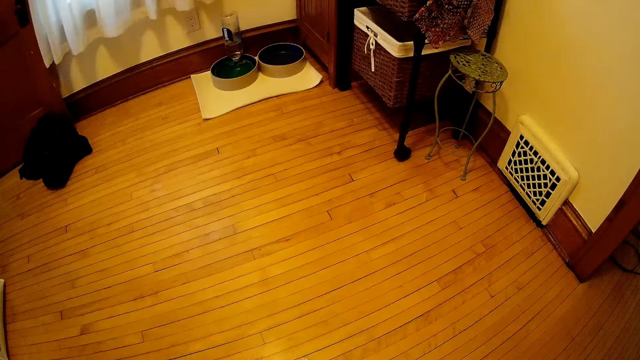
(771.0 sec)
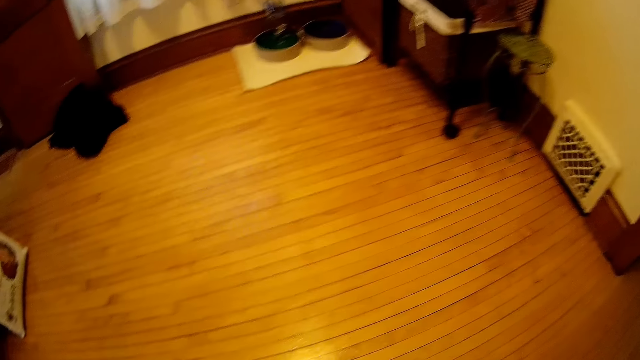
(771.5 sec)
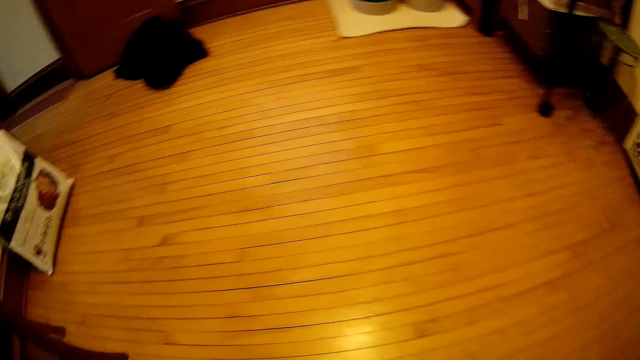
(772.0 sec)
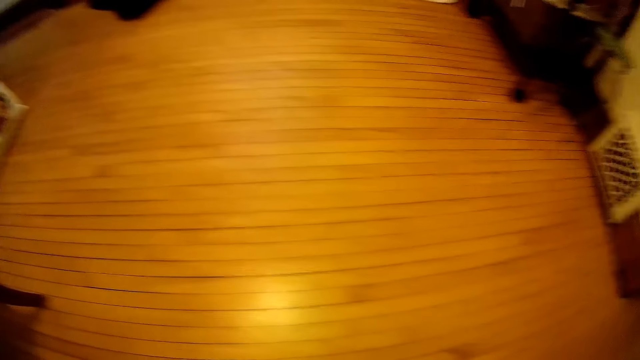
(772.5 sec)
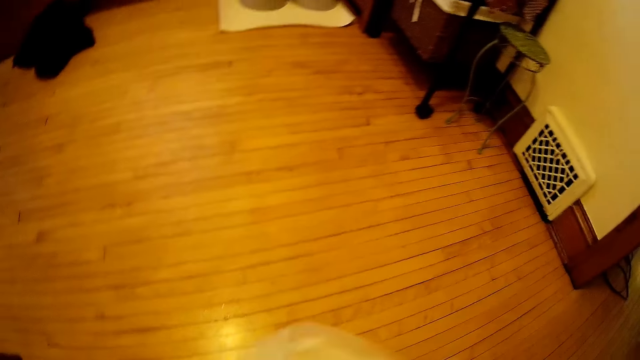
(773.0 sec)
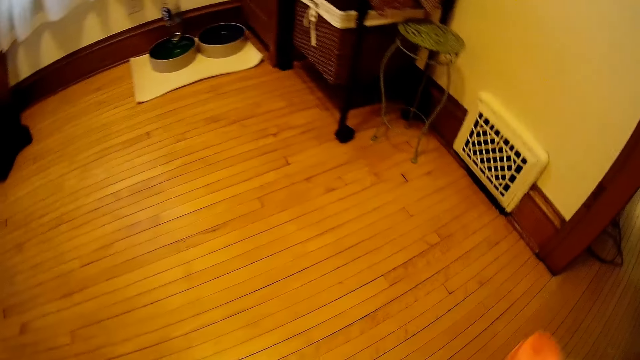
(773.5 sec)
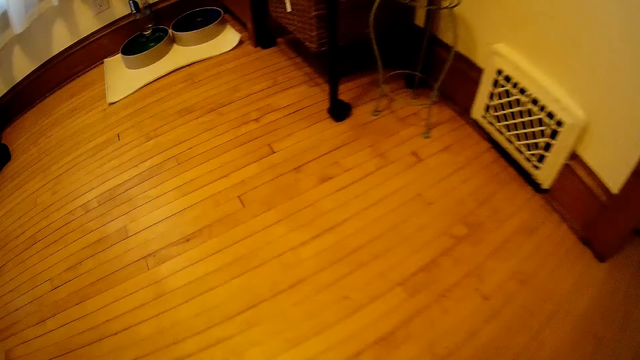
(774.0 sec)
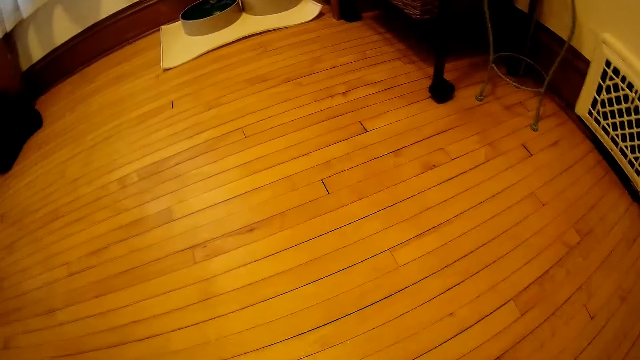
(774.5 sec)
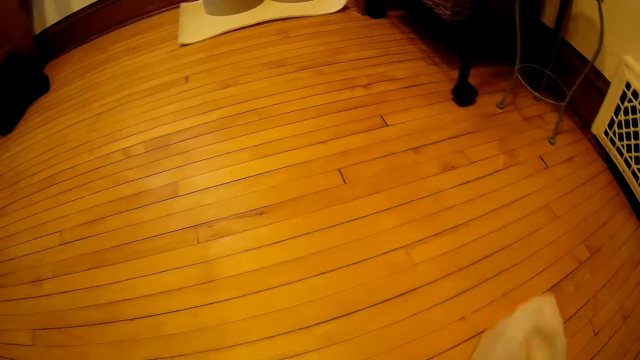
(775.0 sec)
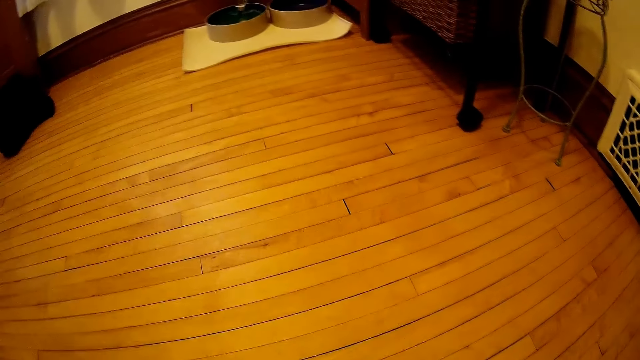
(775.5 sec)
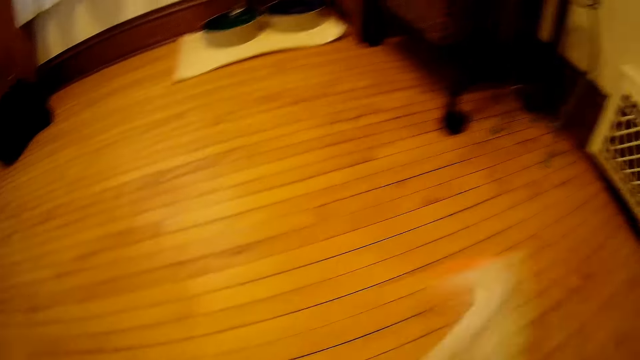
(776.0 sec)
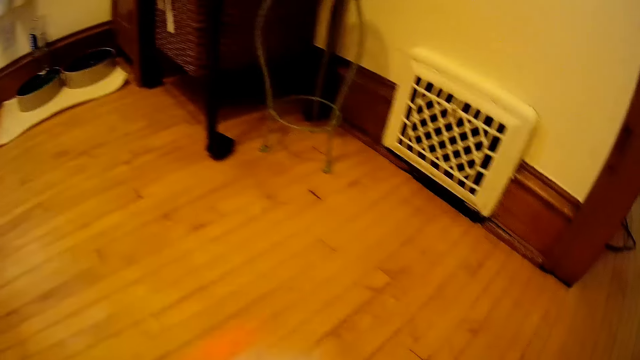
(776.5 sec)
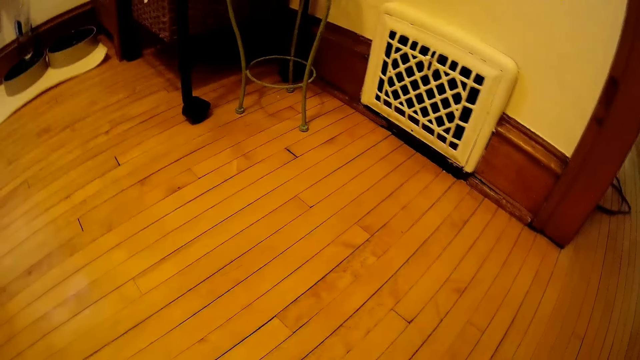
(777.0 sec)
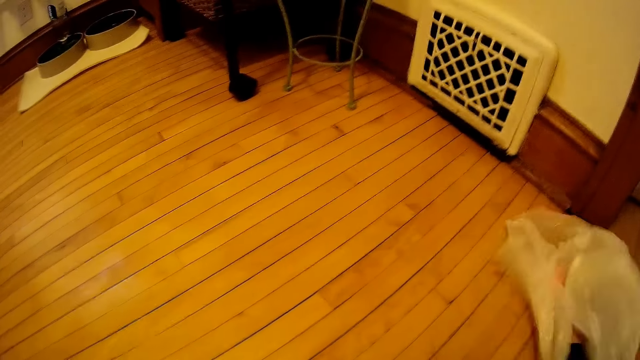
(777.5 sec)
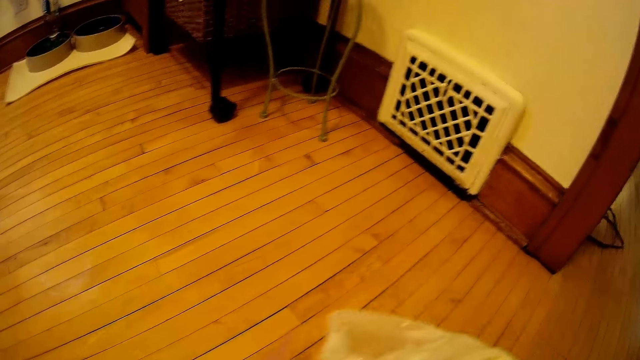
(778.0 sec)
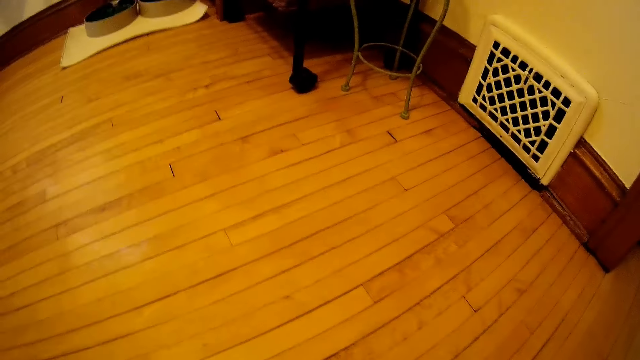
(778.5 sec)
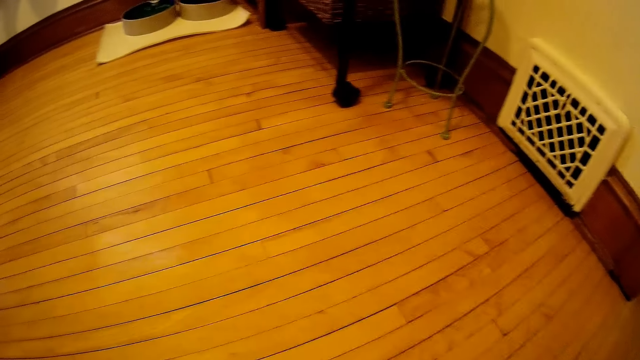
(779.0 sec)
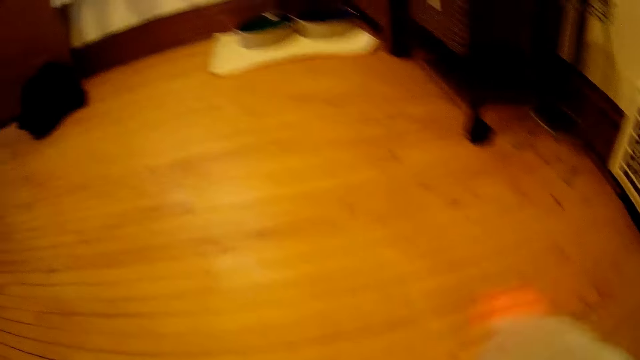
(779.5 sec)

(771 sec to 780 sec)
The camera wearer picks up a towel. He cleans the floor with the piece of cloth and a nylon in his right hand.

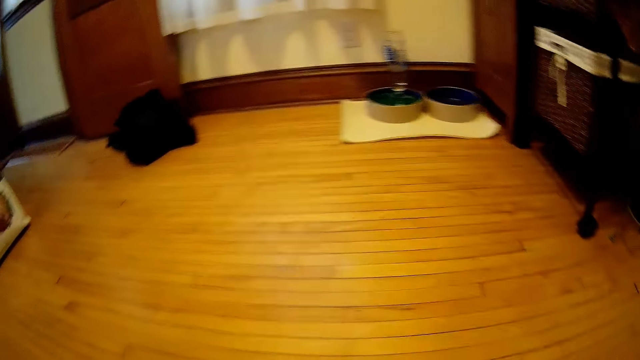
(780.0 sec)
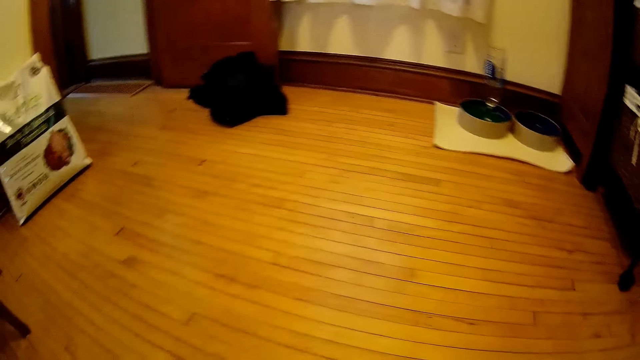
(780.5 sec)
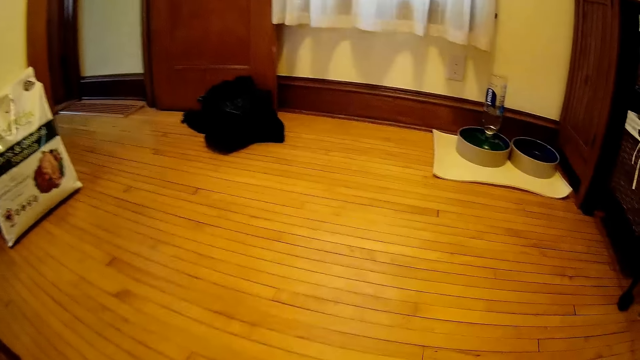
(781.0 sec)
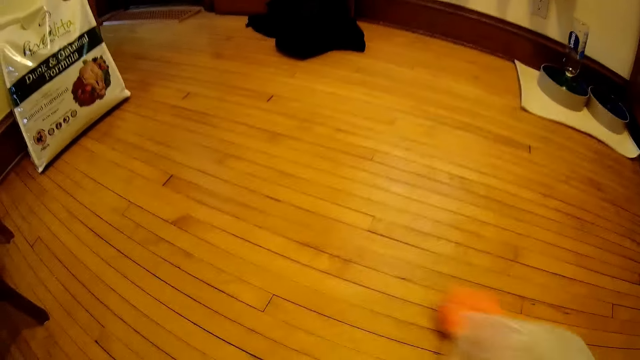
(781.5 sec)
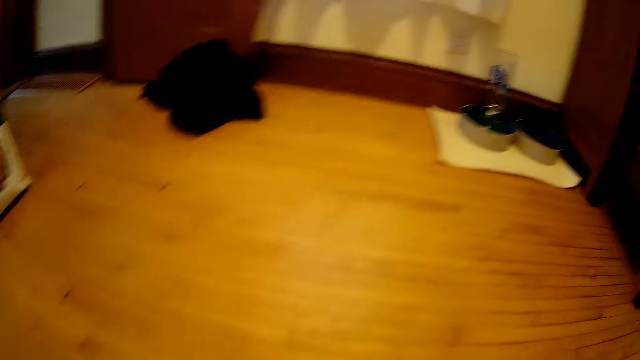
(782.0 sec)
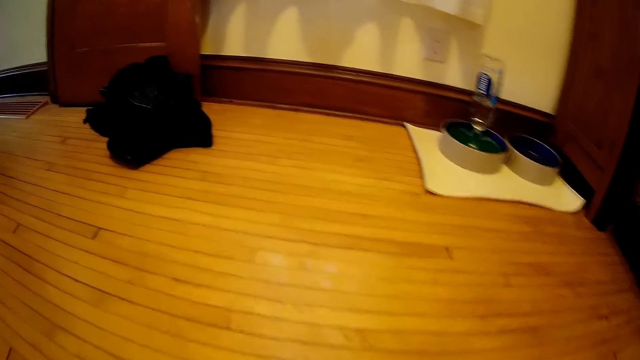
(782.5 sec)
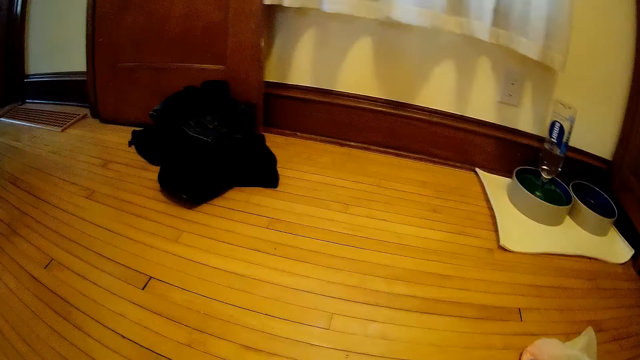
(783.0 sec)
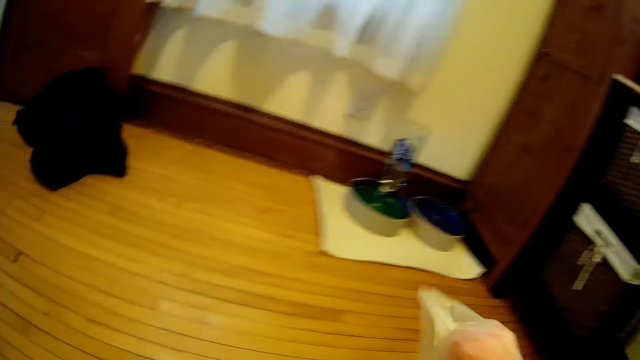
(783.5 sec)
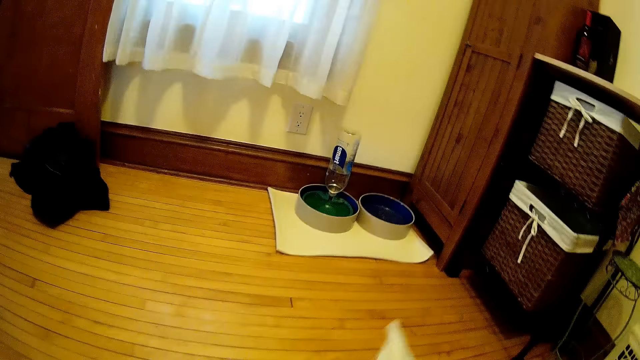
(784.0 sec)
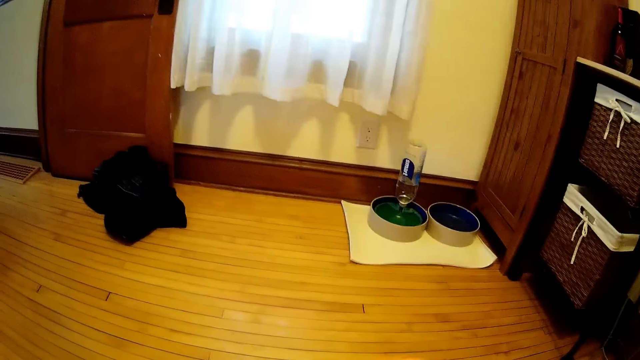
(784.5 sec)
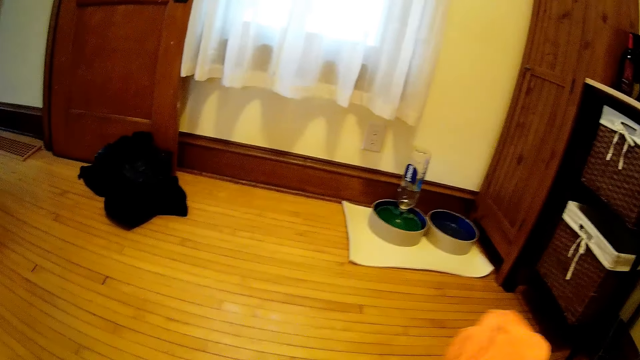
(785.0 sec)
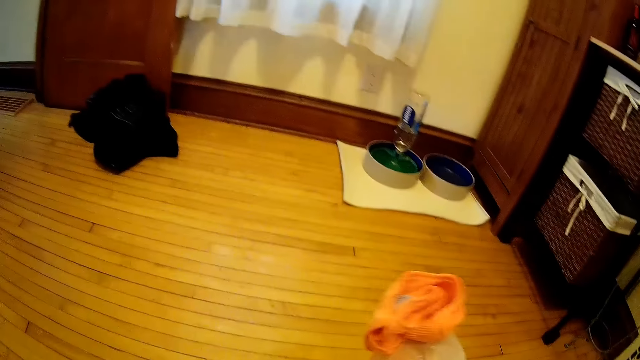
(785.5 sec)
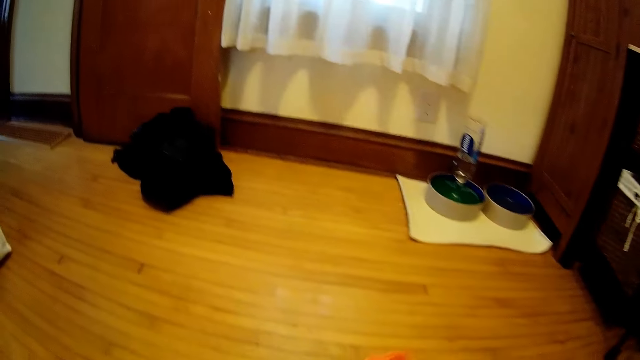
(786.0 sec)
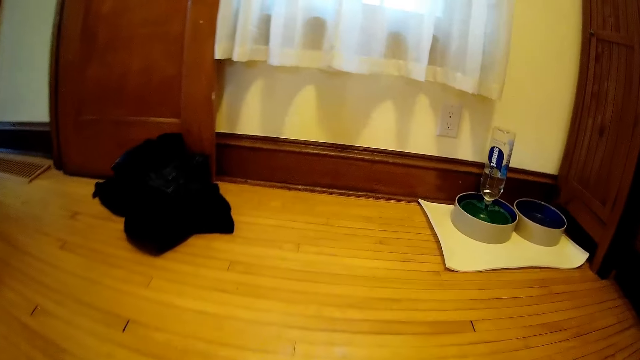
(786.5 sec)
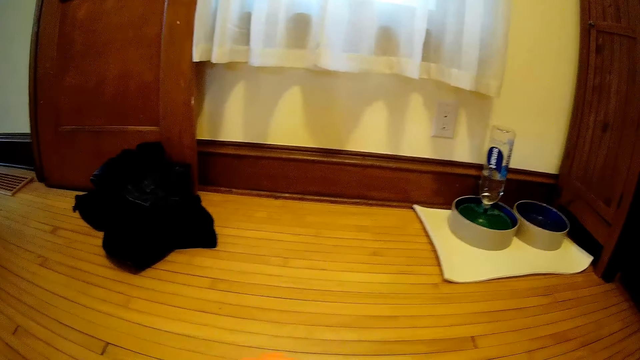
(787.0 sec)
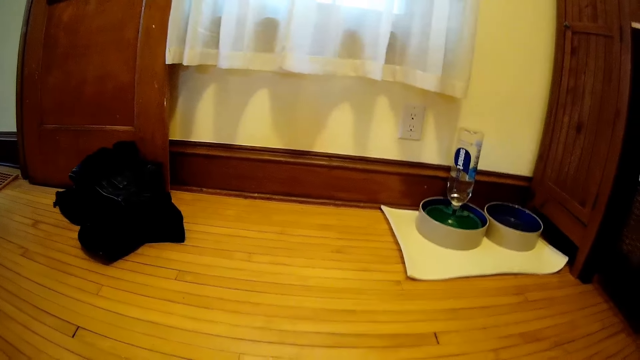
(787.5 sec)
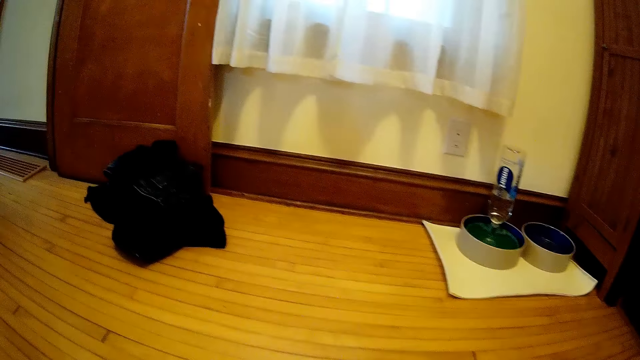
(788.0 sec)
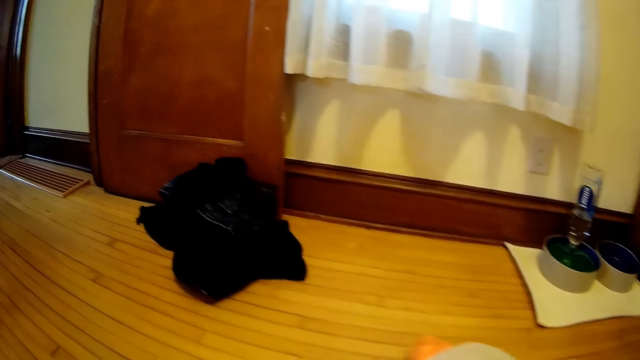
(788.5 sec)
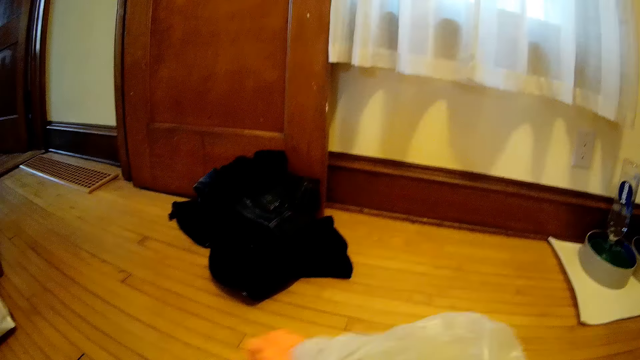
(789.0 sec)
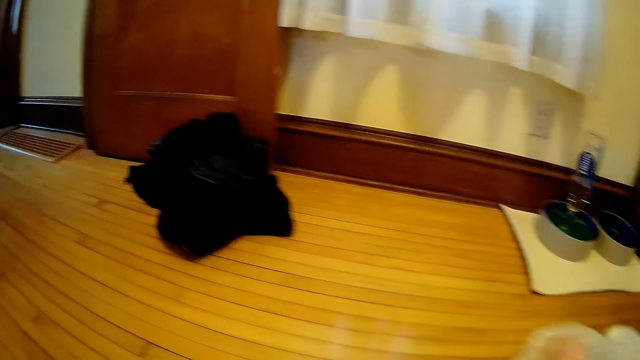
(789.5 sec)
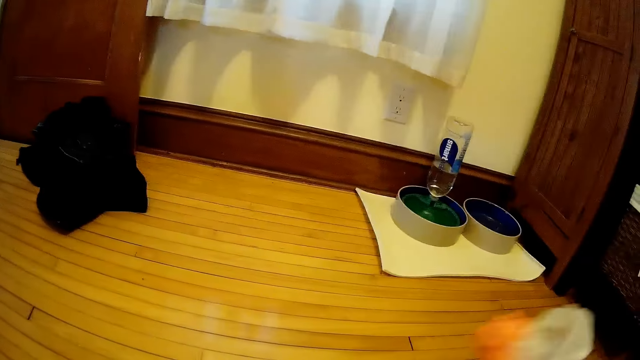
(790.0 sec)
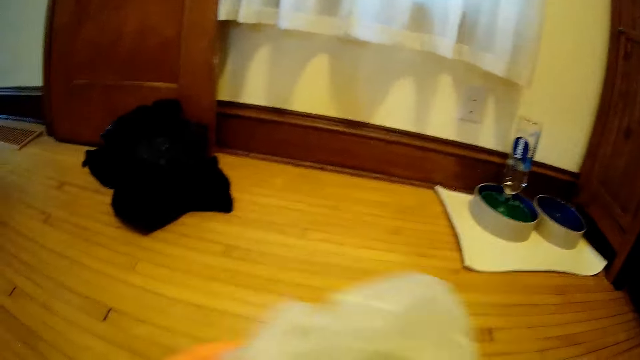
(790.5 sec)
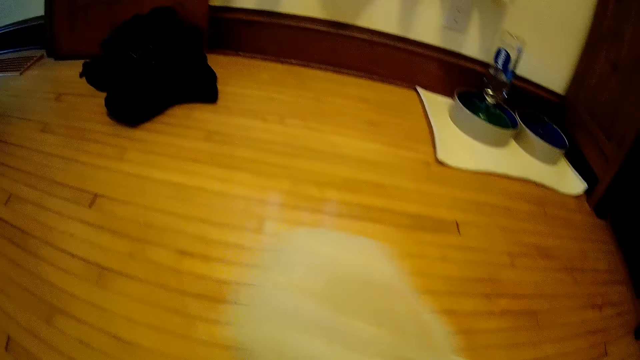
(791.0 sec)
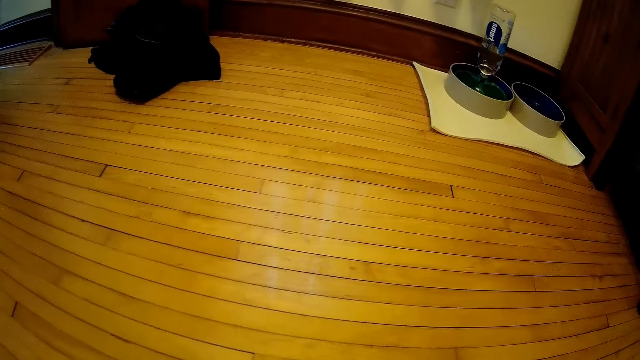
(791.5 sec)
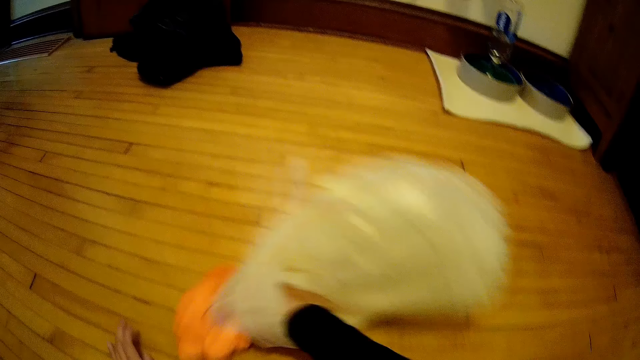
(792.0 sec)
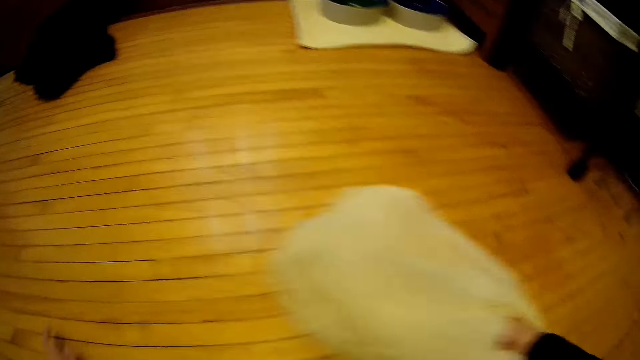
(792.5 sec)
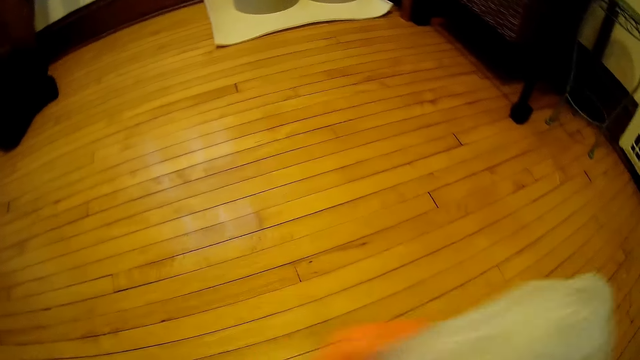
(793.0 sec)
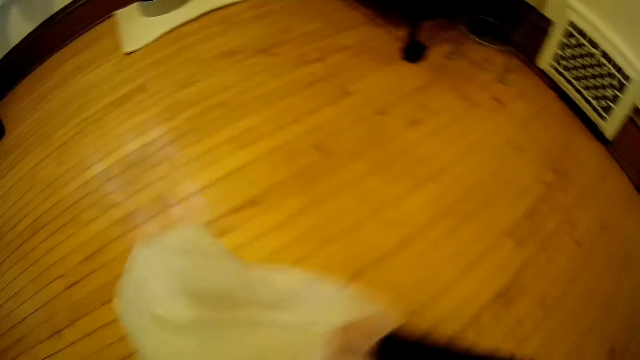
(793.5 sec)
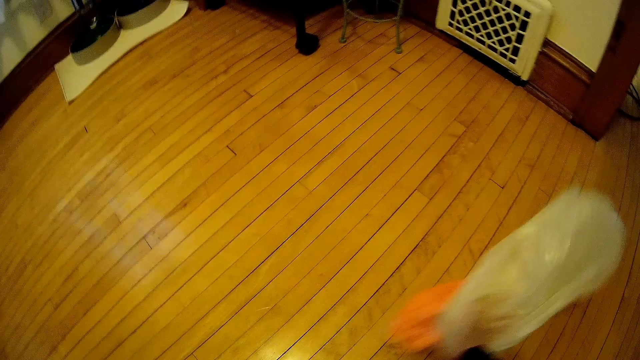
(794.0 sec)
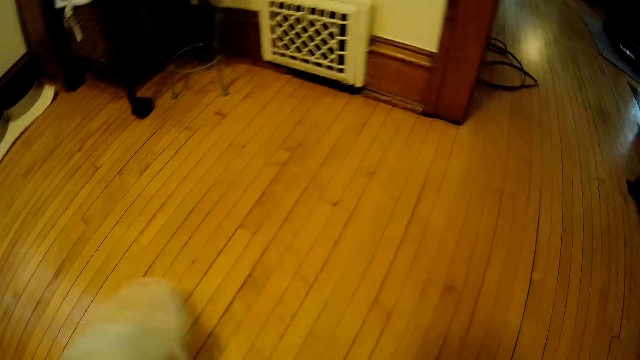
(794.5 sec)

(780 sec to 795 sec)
The camera wearer wipes the floor with a towel. They look at the towel. They wipe the floor with the towel.
